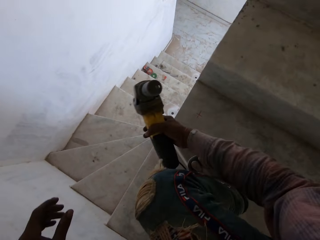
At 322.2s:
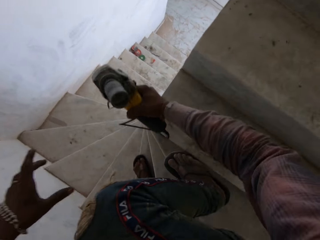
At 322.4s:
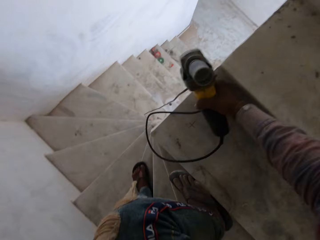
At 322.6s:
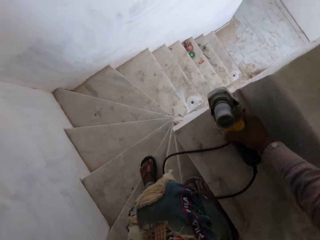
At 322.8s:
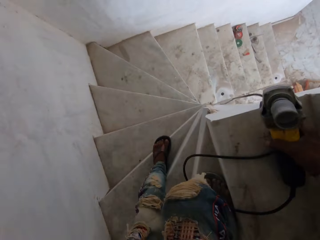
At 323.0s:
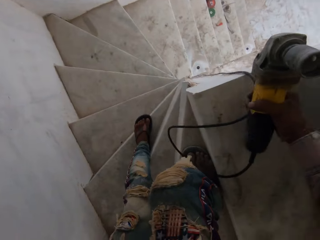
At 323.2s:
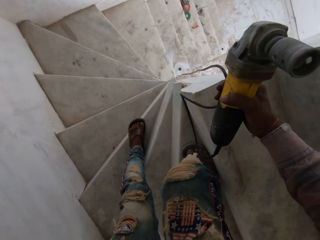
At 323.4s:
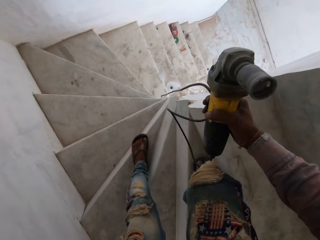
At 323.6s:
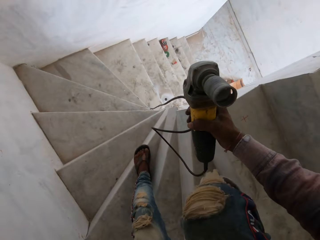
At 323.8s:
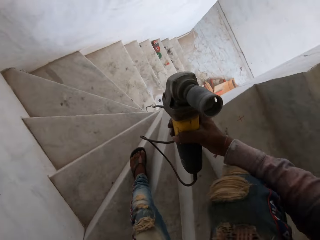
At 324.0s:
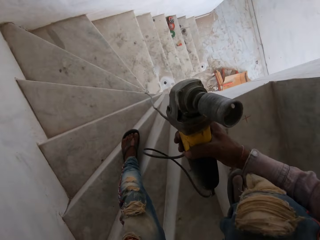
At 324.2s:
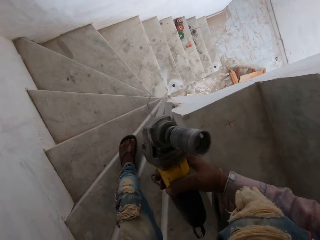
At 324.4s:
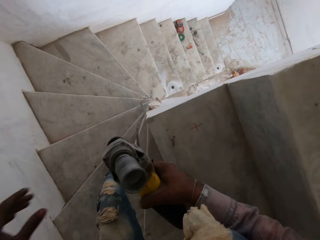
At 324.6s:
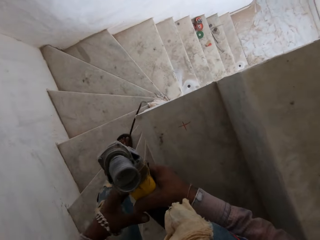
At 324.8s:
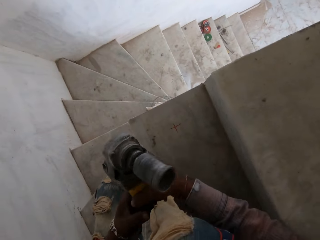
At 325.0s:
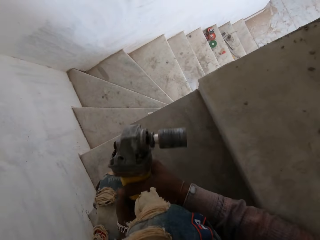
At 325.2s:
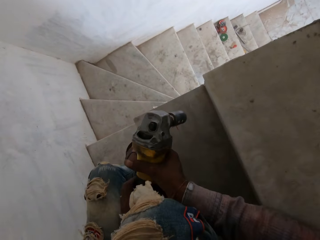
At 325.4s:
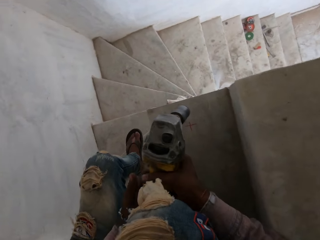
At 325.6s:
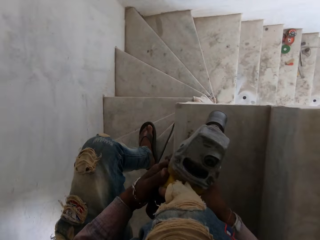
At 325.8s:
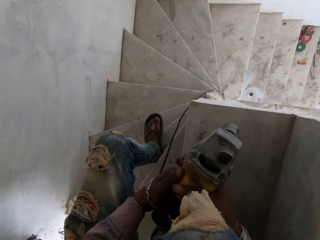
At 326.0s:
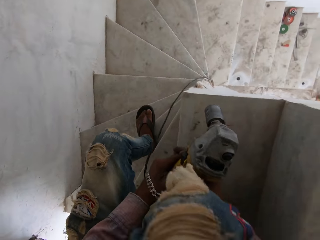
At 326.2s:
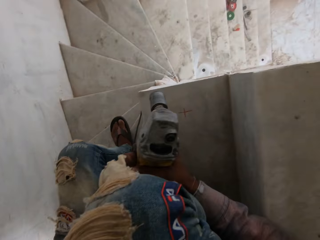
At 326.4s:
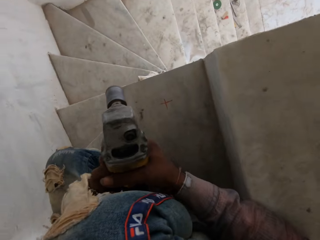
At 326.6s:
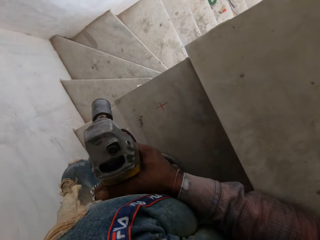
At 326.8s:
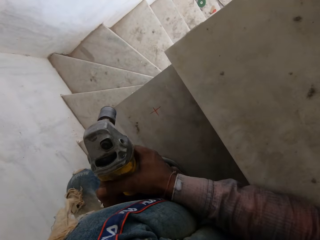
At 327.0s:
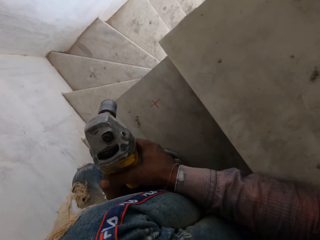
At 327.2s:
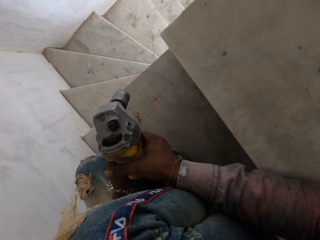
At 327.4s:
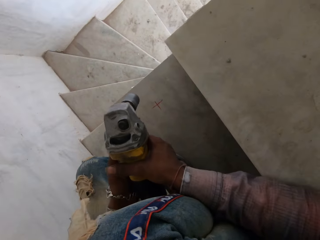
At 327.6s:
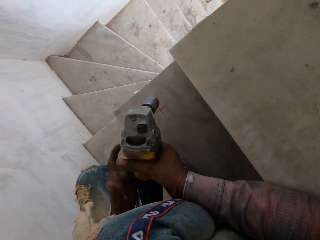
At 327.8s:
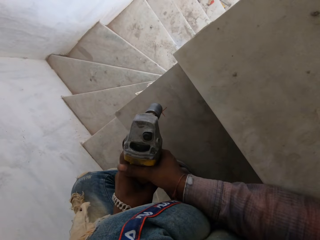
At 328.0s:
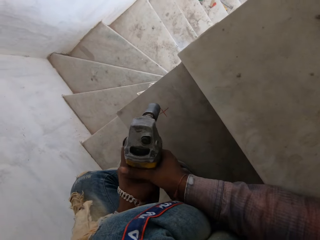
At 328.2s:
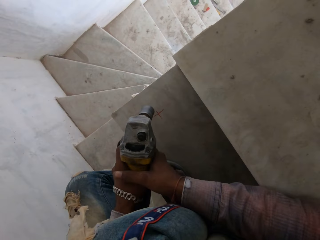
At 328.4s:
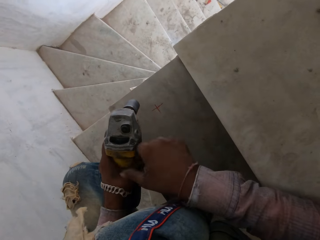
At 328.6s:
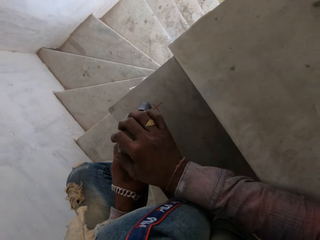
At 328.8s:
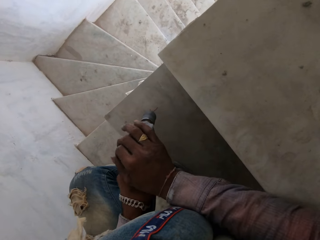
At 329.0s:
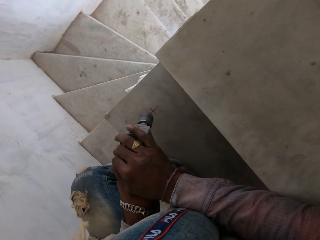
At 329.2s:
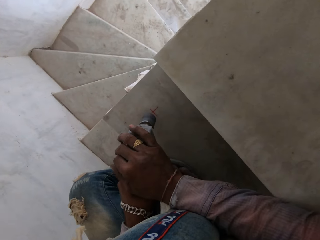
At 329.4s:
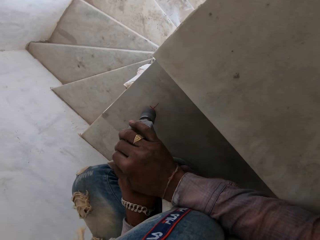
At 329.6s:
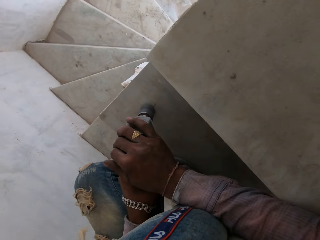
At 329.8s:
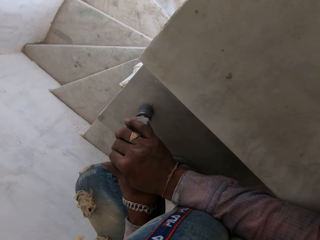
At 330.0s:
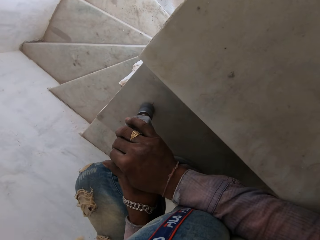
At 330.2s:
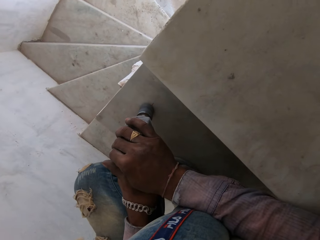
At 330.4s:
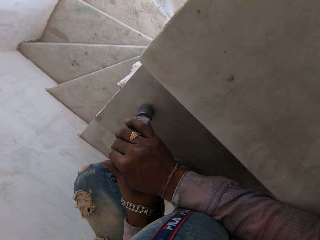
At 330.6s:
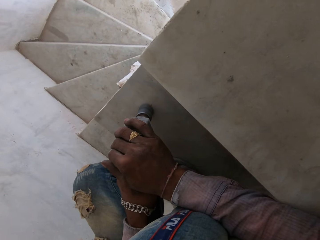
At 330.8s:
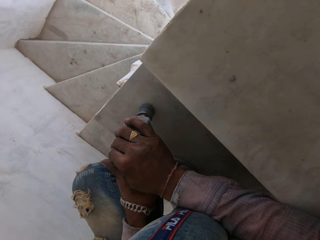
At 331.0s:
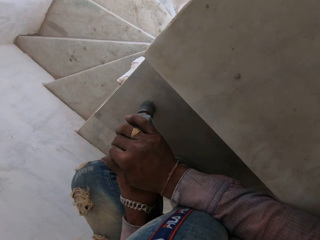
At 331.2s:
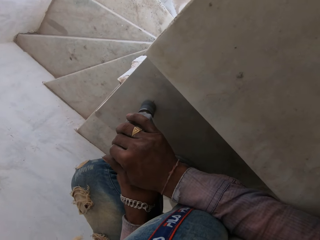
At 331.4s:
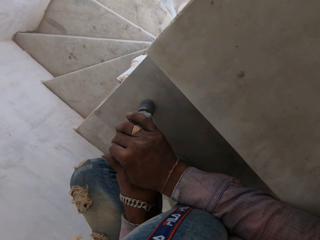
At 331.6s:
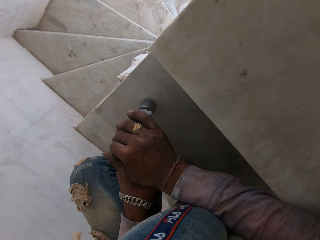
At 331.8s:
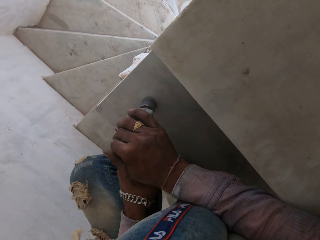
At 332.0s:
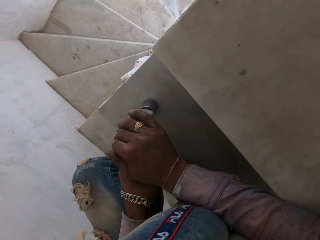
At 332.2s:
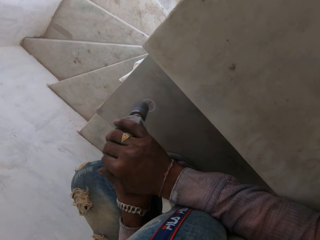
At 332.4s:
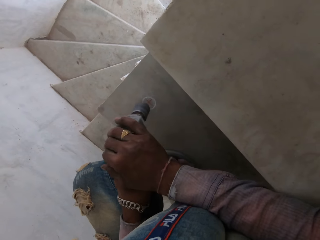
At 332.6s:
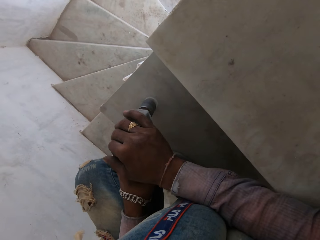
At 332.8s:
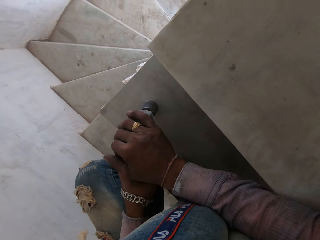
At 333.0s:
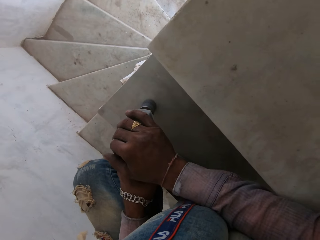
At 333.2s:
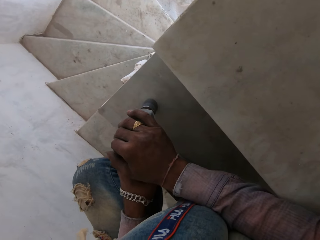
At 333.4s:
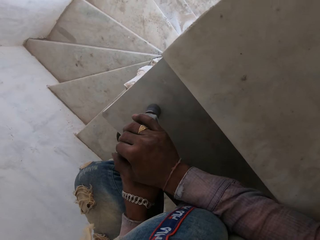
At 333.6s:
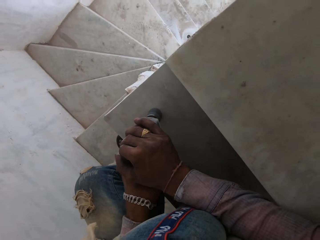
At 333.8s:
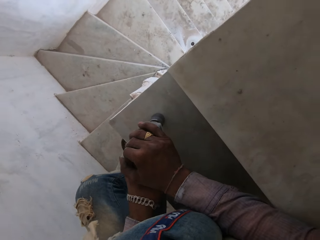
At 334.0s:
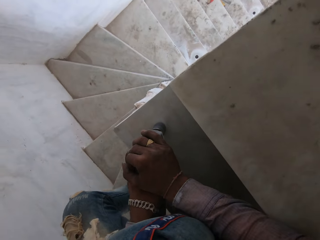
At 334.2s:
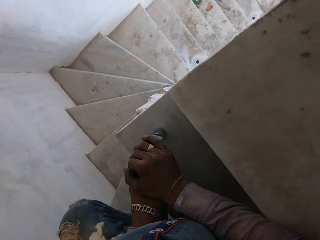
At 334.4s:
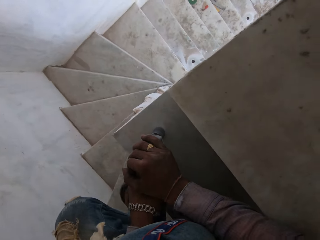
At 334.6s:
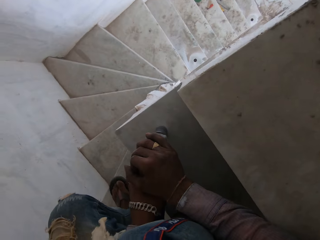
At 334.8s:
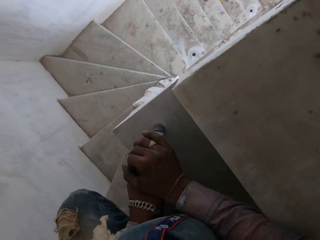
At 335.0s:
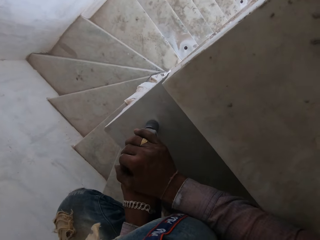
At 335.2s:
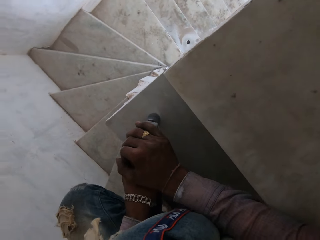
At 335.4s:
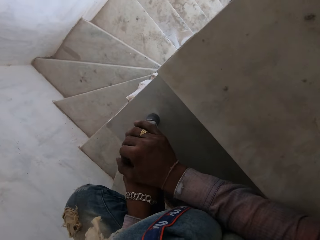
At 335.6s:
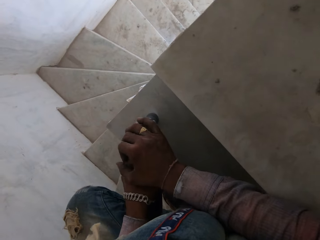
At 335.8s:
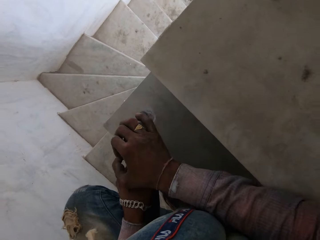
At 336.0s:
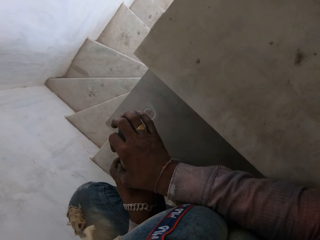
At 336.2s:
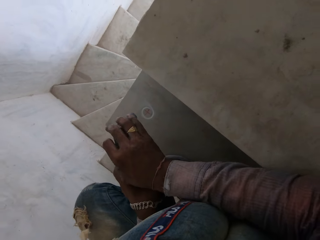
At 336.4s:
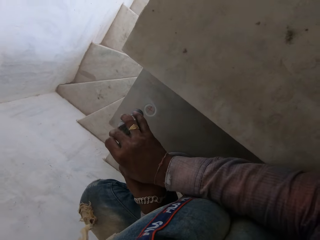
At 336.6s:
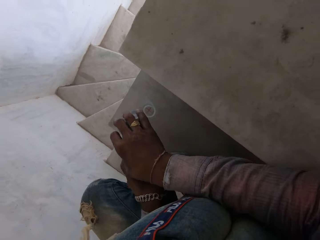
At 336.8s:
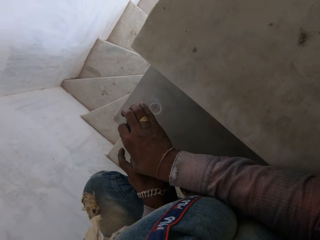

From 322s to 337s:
The camera wearer picks up a power drill. They sit on the staircase. They dig a hole with the power drill. They turn on the driller. They drill the staircase with the driller.

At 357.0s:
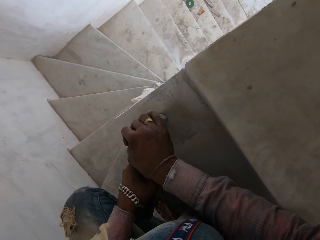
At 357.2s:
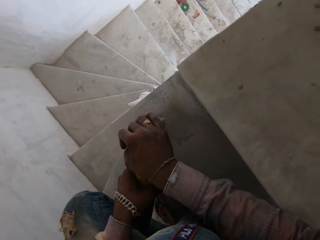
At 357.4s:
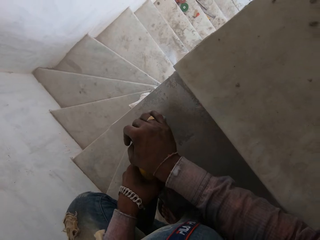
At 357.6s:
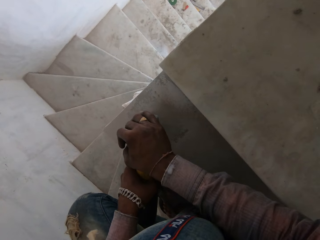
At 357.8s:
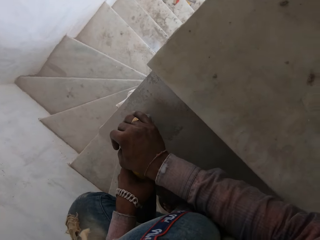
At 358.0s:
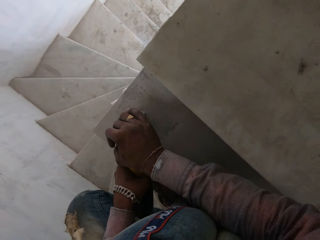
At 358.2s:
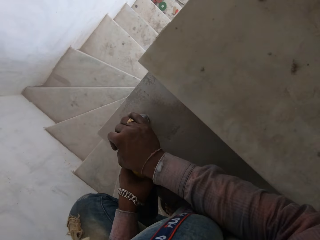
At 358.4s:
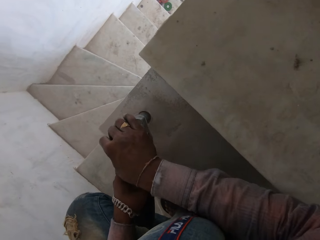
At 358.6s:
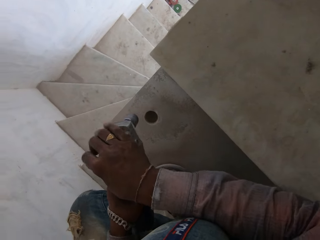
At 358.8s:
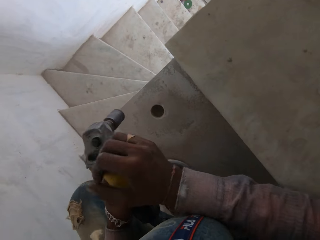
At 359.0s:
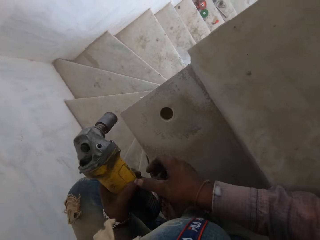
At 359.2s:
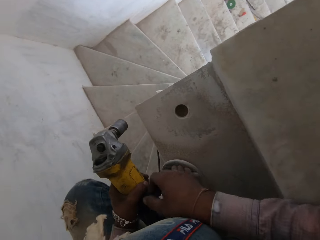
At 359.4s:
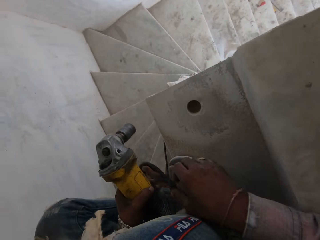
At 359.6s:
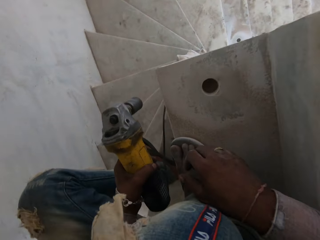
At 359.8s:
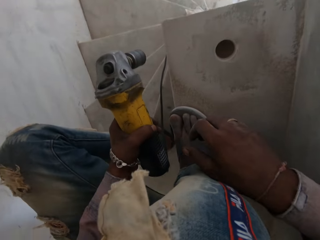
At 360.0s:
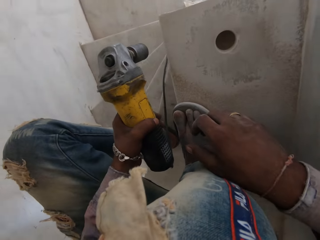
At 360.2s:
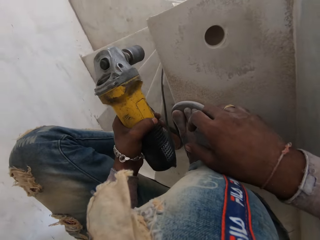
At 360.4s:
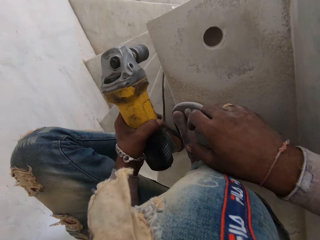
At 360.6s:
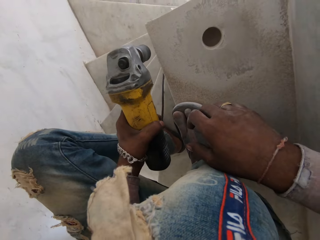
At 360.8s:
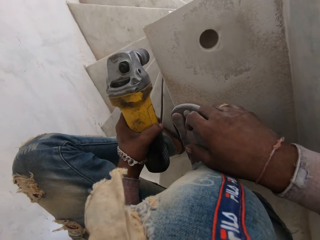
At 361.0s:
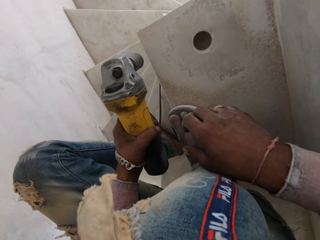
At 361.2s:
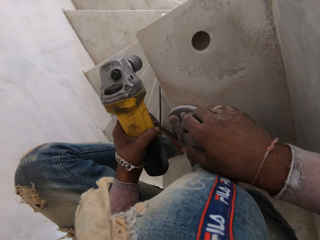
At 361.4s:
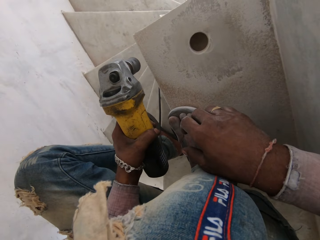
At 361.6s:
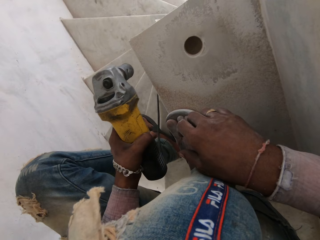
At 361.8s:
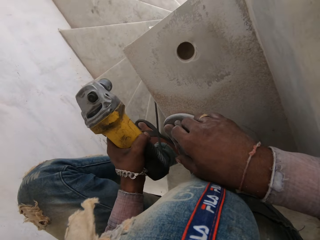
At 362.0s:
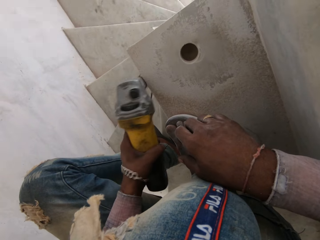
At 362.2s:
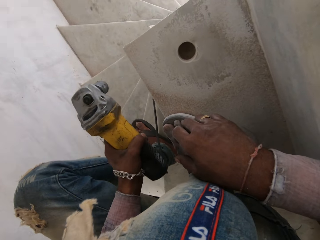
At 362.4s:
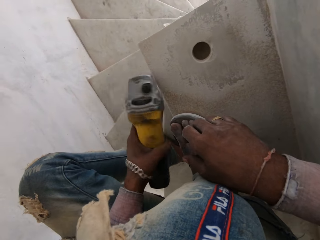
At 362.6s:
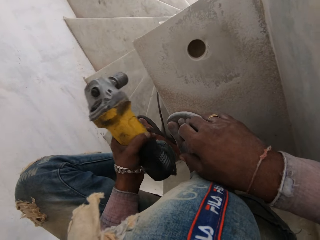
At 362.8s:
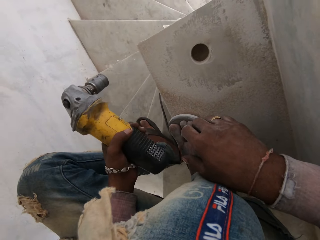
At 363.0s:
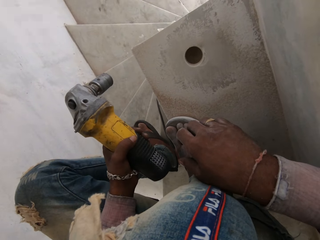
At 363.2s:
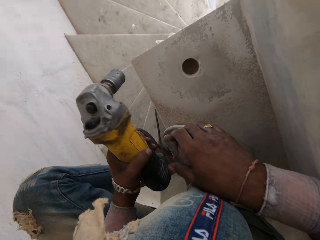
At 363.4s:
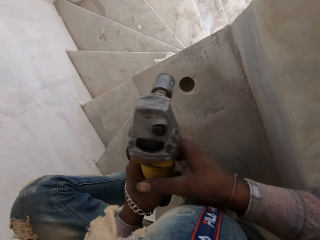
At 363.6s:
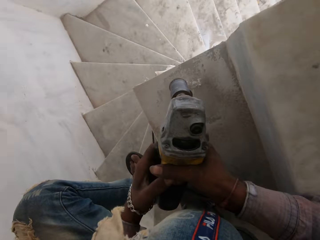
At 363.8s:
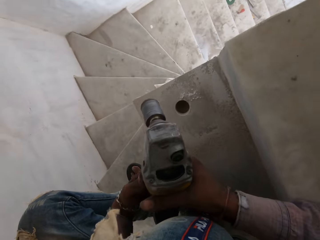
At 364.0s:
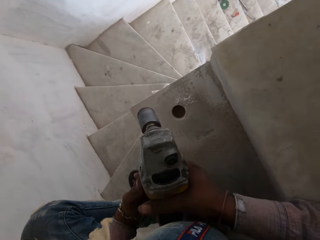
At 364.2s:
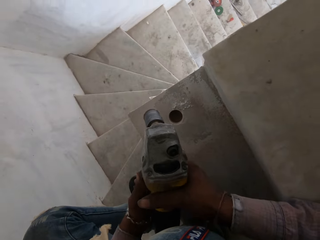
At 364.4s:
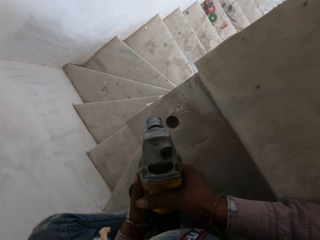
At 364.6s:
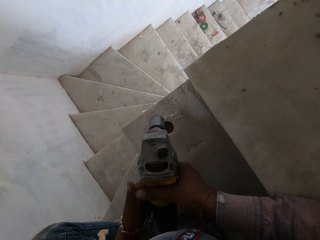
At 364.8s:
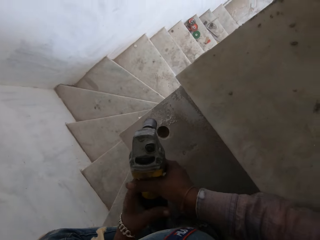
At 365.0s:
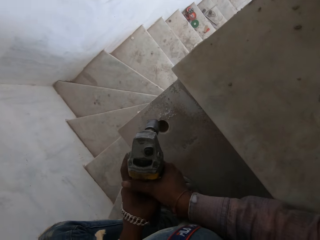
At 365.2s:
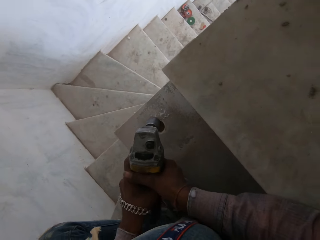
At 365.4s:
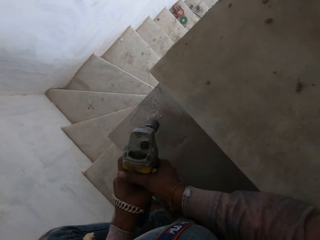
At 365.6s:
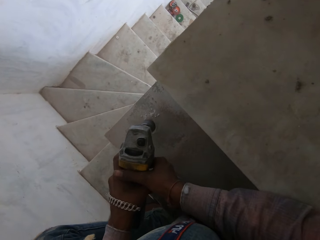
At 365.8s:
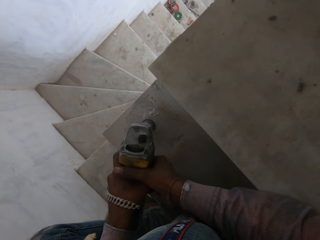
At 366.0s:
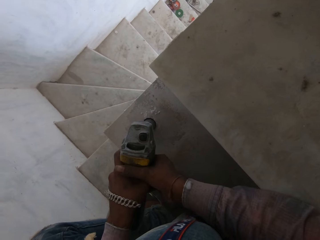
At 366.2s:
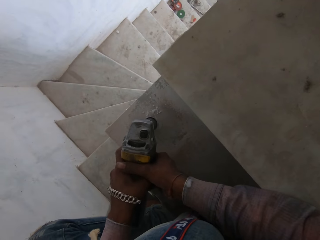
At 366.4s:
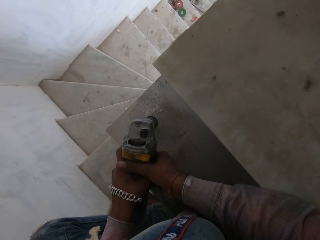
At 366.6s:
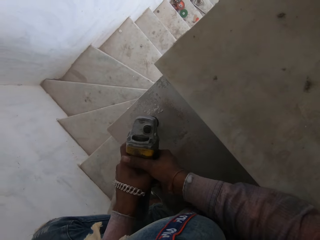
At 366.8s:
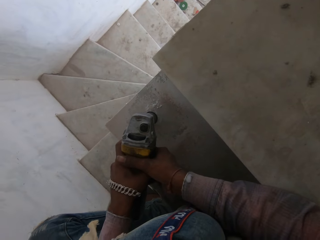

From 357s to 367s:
The camera wearer stops digging the hole. They stare at the hole. They hit the driller on the staircase. They turn on the driller. They dig the hole with the power drill.
